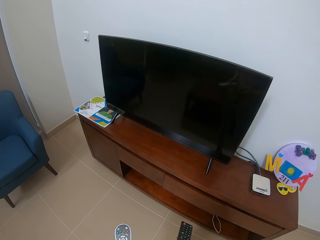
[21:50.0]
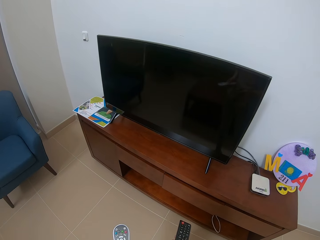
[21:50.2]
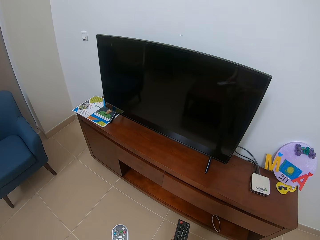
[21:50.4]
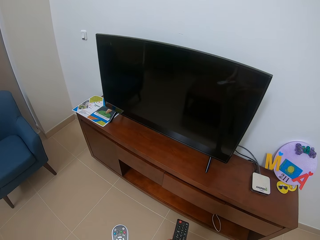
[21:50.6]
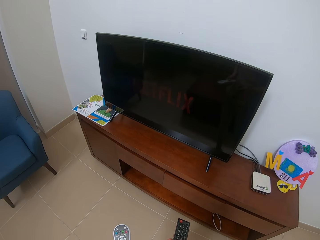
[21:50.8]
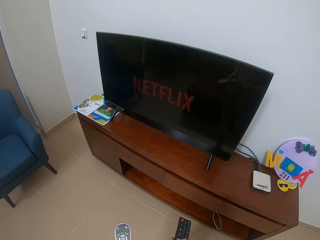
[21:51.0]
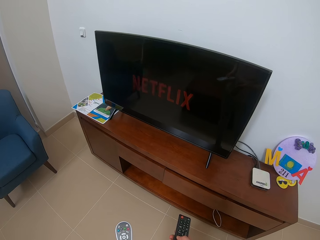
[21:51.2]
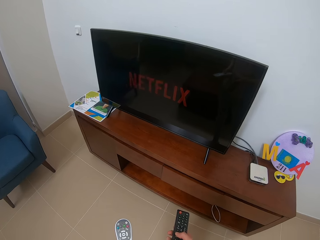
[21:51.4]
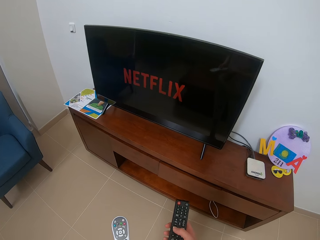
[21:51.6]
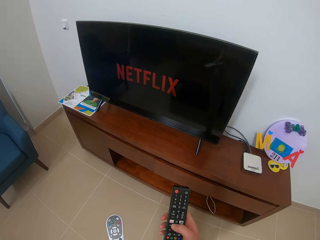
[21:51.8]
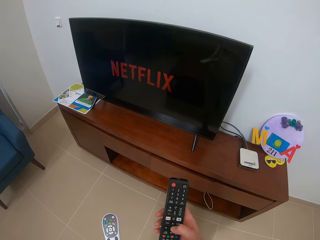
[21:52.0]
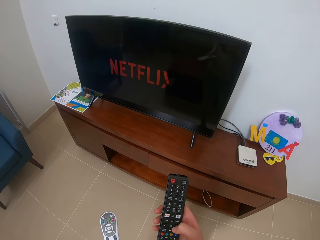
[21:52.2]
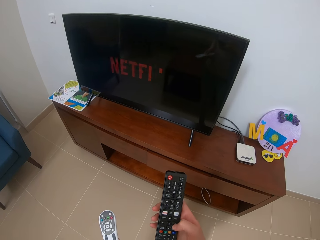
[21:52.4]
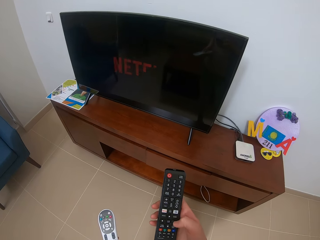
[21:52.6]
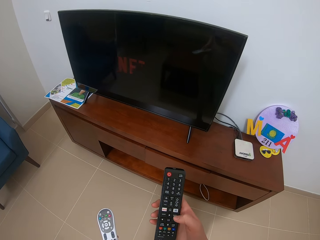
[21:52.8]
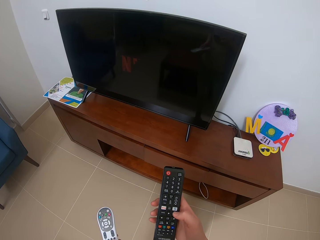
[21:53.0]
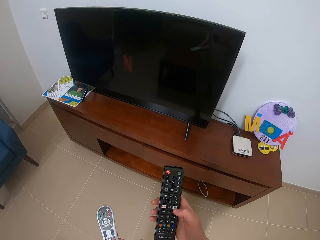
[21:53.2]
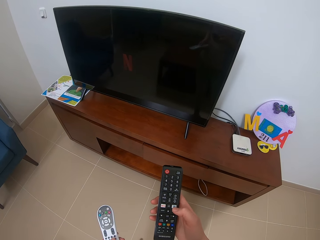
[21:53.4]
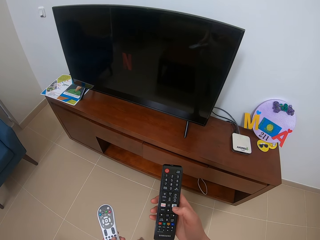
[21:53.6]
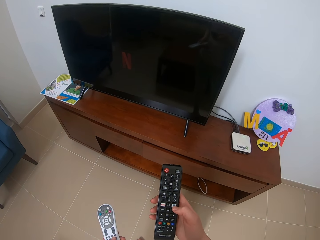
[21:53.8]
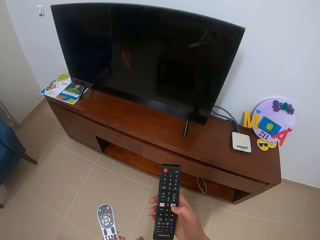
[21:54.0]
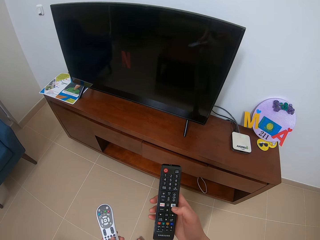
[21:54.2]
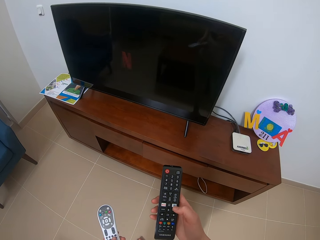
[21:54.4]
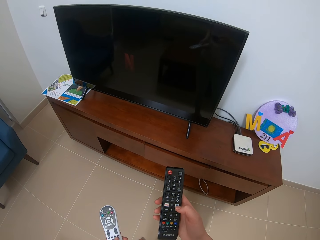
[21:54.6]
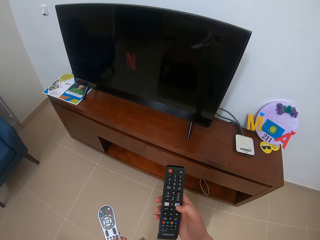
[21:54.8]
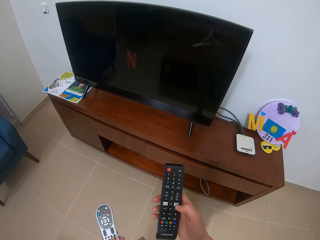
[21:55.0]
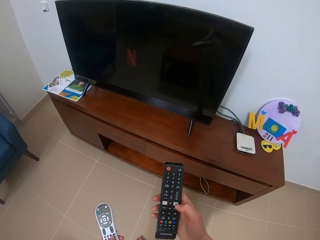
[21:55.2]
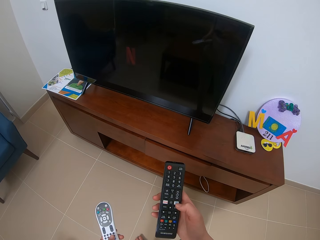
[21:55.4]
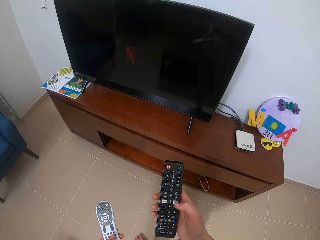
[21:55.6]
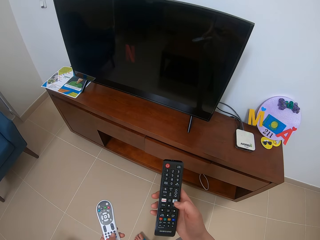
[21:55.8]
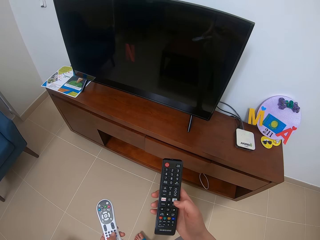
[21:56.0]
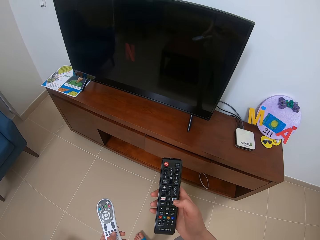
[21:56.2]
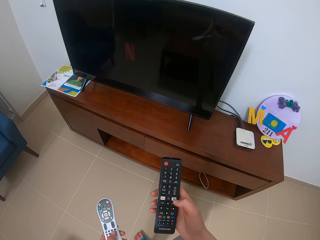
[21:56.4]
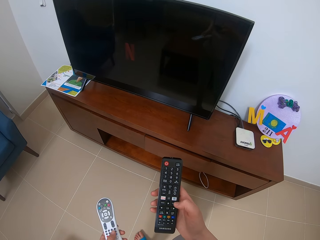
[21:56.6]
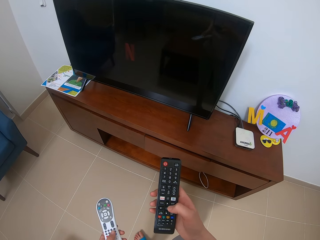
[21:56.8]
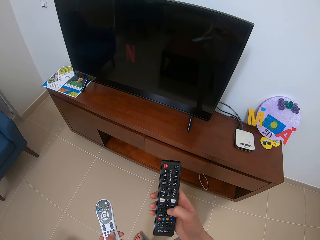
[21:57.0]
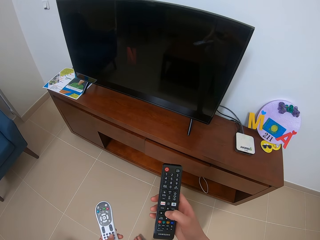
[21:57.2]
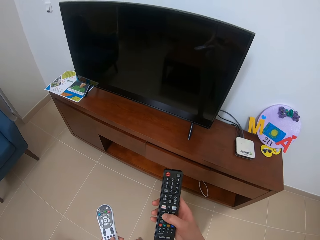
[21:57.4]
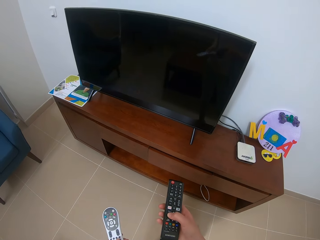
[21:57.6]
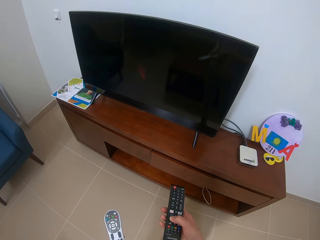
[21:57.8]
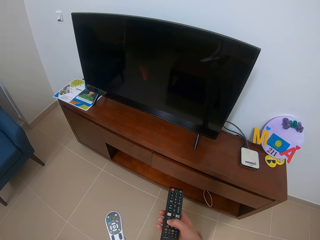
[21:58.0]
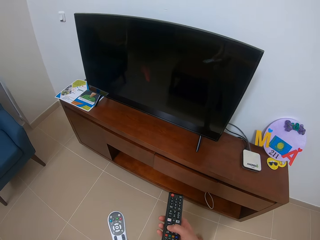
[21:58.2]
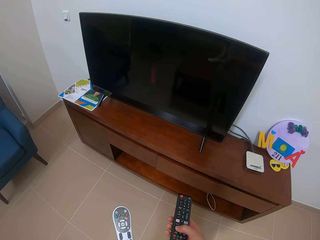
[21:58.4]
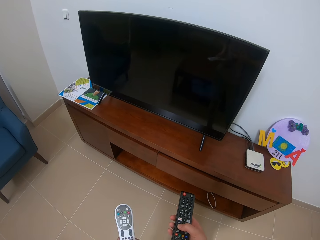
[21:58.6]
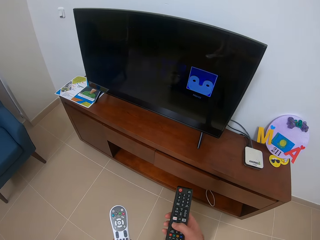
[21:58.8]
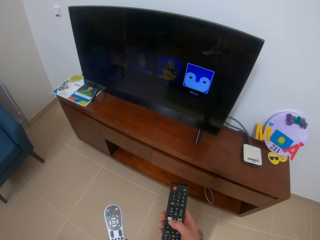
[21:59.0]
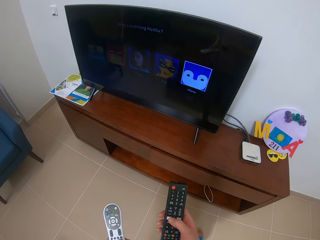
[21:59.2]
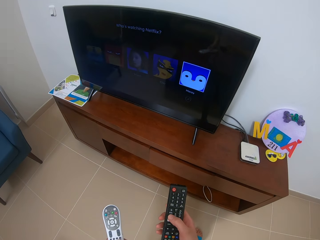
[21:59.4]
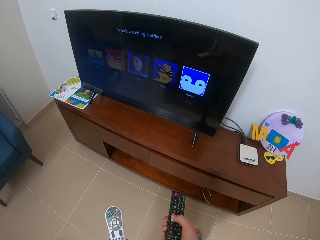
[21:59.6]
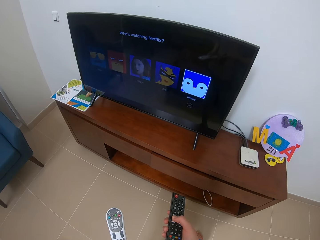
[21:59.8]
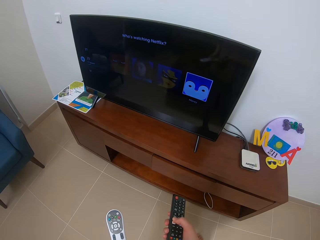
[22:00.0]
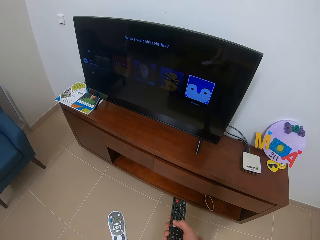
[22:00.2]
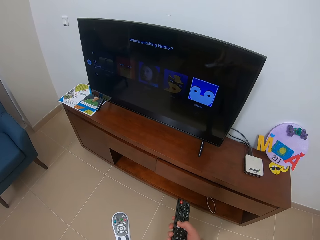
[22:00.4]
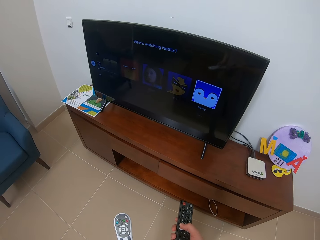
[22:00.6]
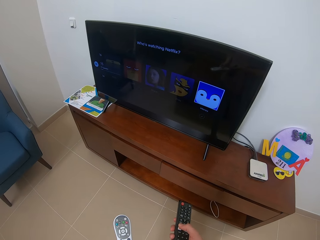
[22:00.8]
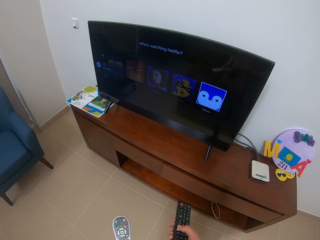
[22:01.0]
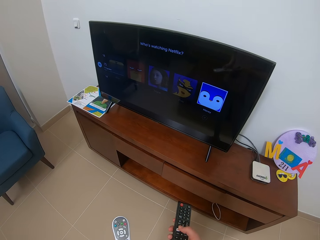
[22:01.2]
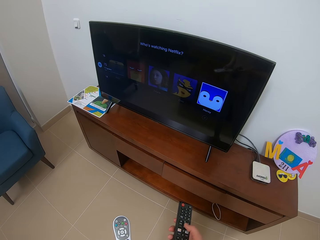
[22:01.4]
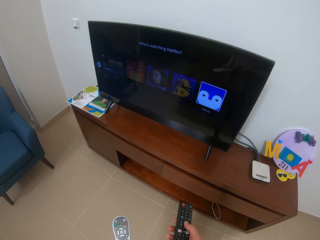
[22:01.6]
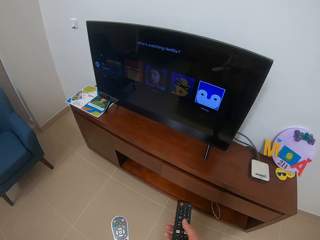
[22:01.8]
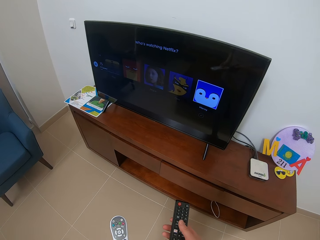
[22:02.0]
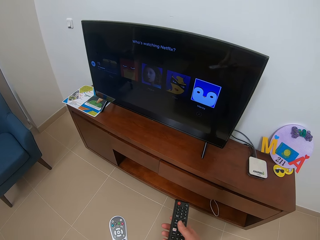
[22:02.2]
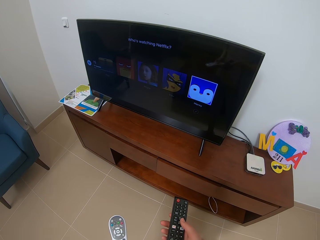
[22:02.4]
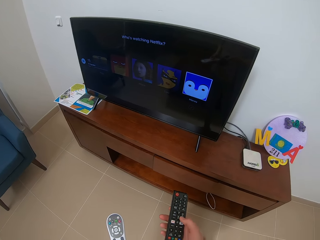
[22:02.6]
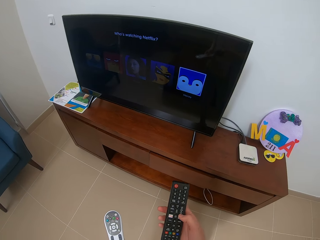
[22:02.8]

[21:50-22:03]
The camera wearer stares at the television. They stare at the remote. They press the remote button. They operate the television with the remote.

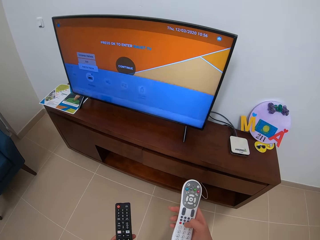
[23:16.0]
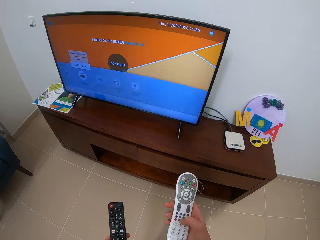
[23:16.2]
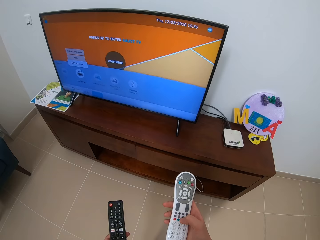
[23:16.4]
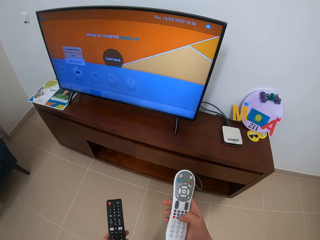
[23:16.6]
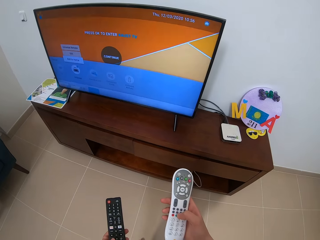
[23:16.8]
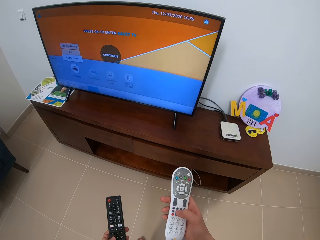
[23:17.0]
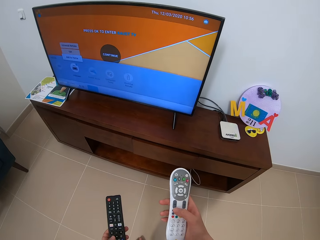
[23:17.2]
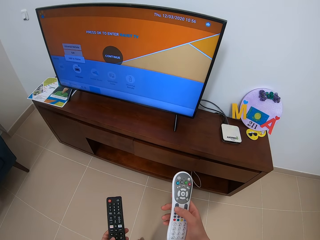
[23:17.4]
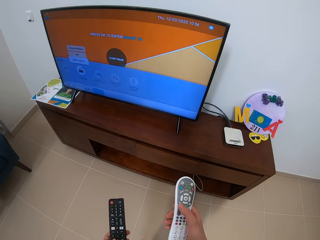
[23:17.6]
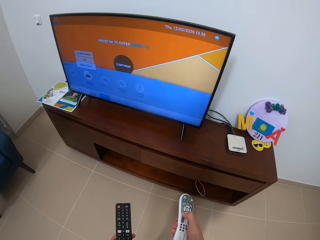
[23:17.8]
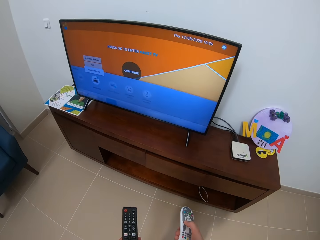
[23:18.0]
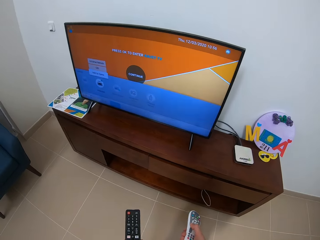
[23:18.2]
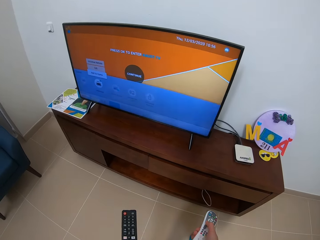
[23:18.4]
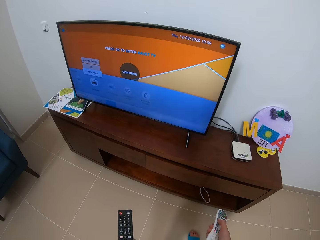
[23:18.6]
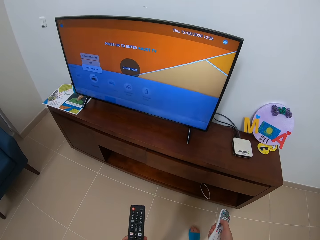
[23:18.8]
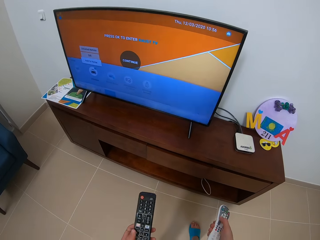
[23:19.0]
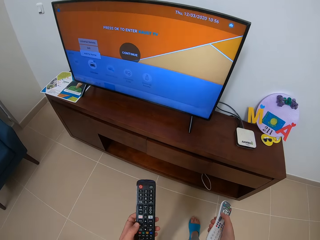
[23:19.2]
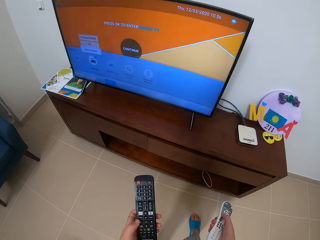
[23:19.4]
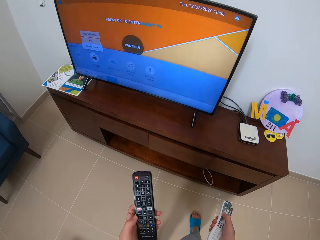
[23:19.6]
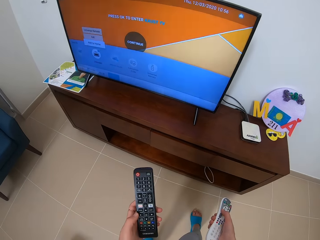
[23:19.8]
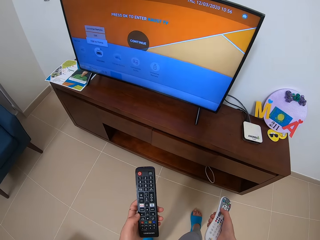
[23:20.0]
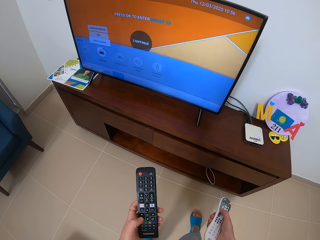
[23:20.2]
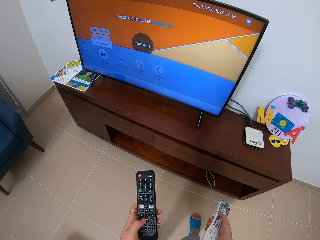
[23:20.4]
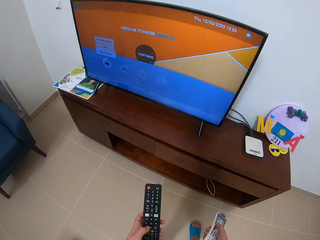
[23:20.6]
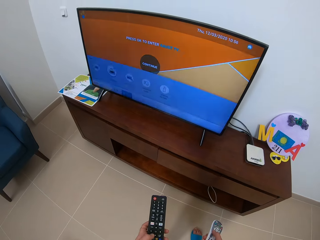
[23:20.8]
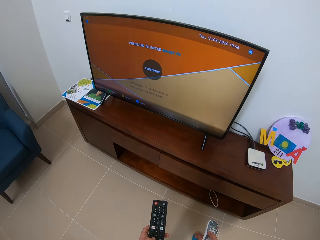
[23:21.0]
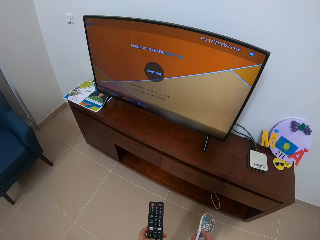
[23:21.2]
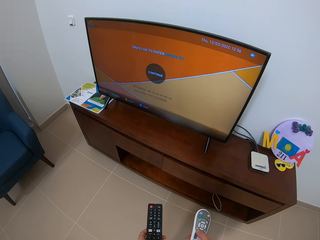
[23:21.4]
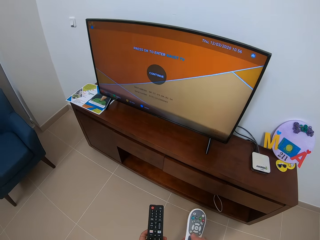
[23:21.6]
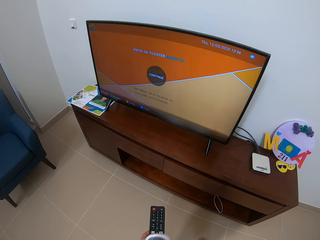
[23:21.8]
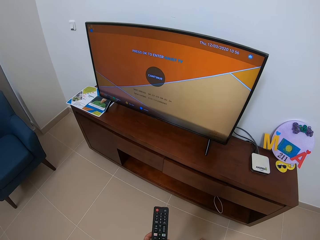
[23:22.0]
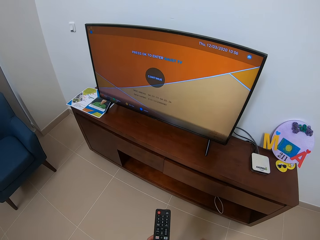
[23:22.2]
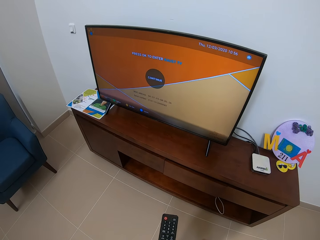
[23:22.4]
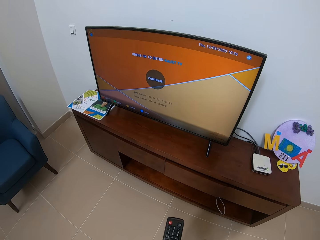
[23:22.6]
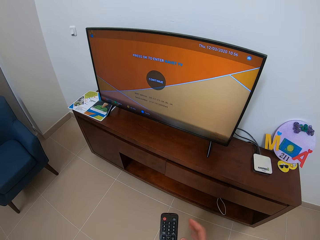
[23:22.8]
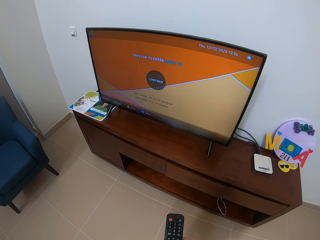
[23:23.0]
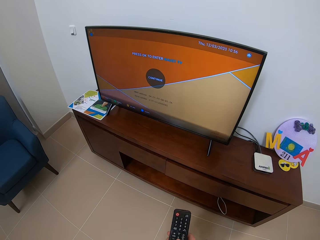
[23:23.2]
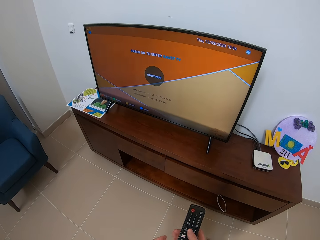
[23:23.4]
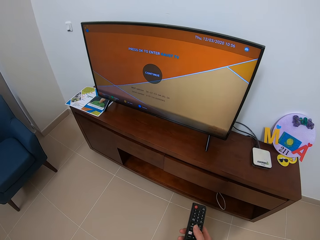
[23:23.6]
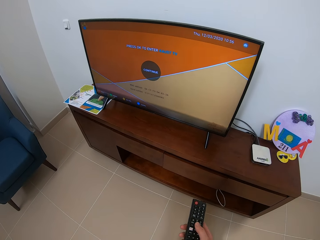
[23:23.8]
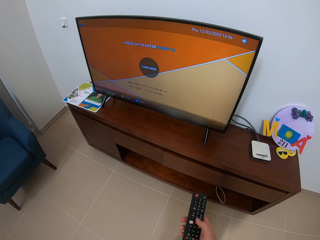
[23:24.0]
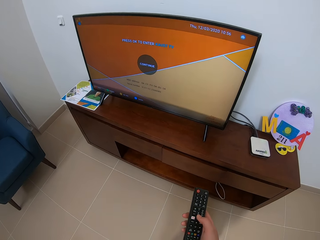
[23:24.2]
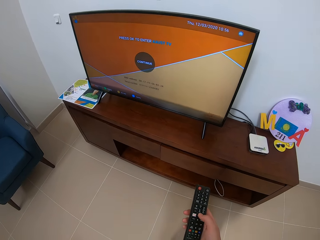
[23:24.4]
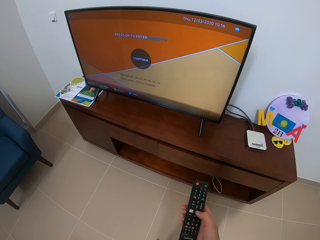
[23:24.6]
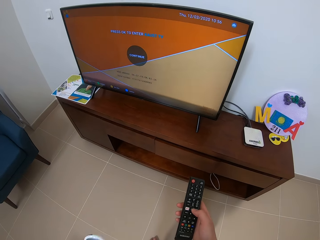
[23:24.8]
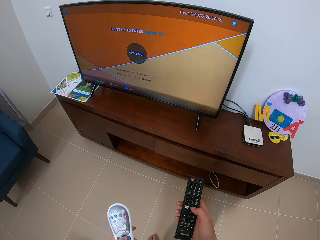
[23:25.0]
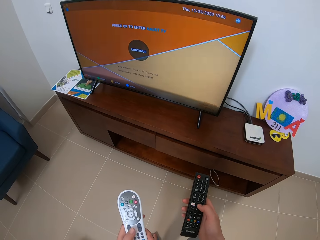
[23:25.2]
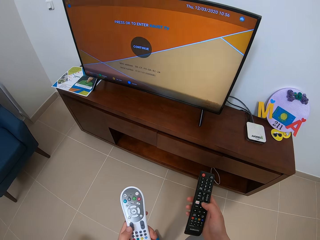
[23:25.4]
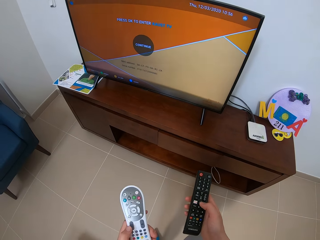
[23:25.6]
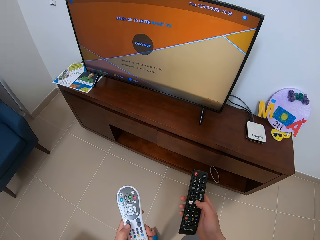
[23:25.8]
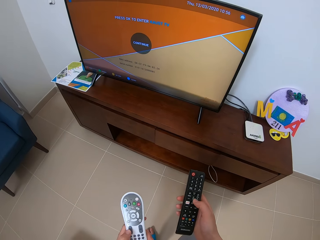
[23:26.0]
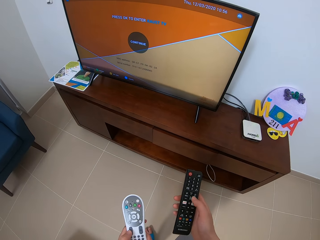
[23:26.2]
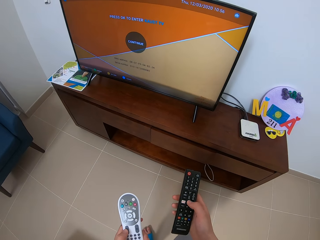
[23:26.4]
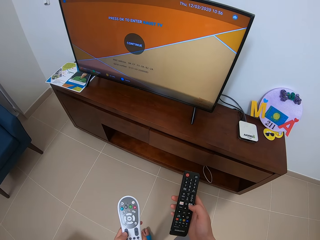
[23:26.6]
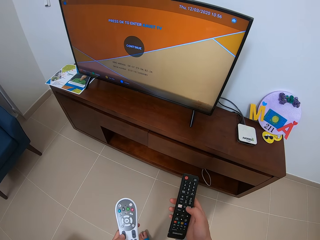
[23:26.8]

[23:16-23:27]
The camera wearer presses the television remote.
